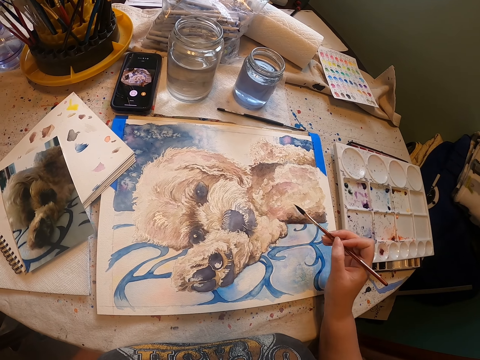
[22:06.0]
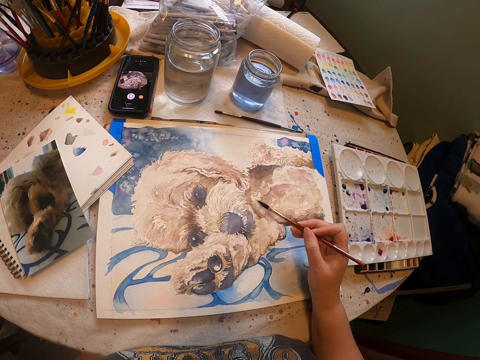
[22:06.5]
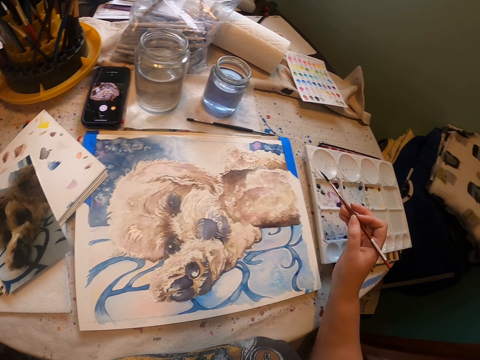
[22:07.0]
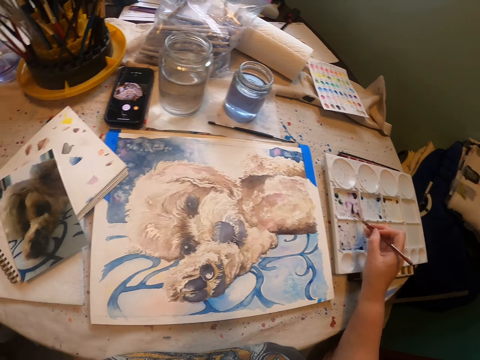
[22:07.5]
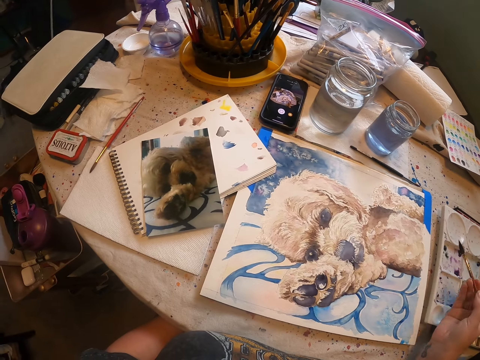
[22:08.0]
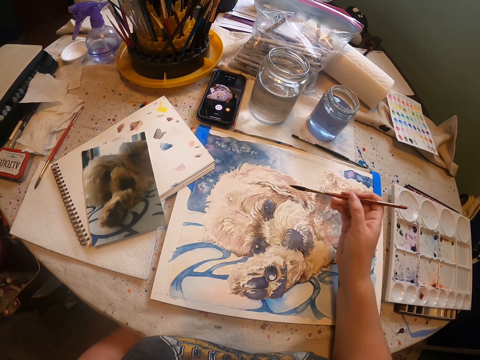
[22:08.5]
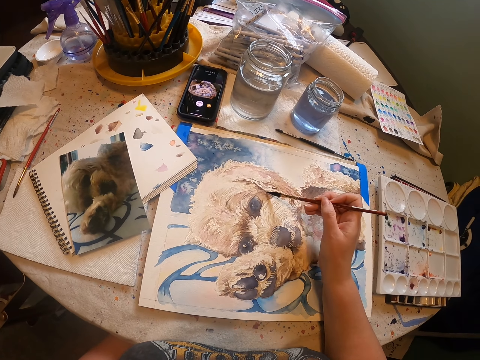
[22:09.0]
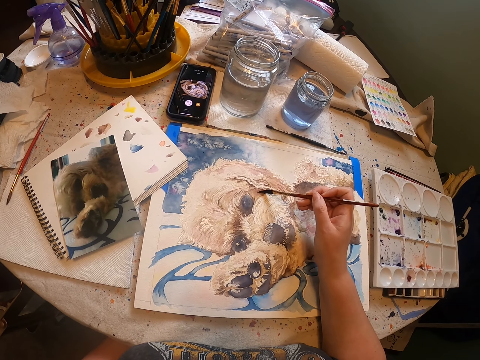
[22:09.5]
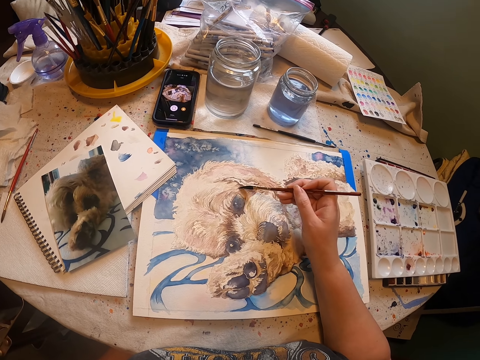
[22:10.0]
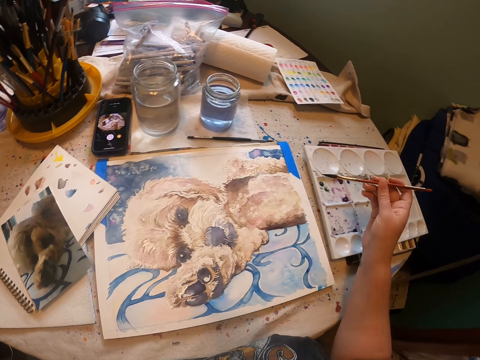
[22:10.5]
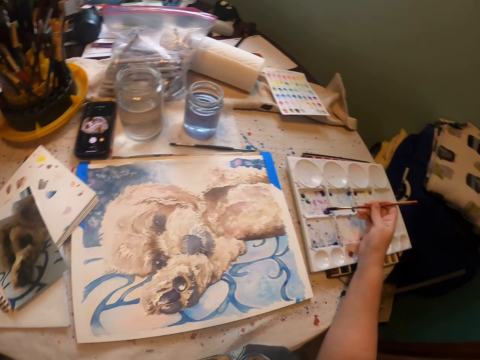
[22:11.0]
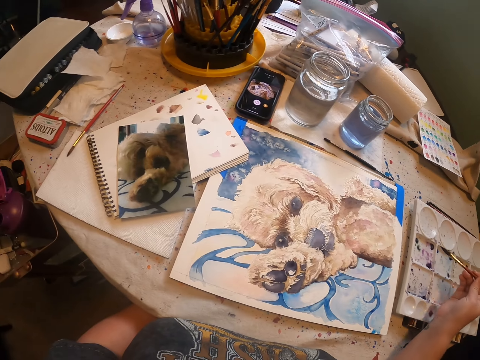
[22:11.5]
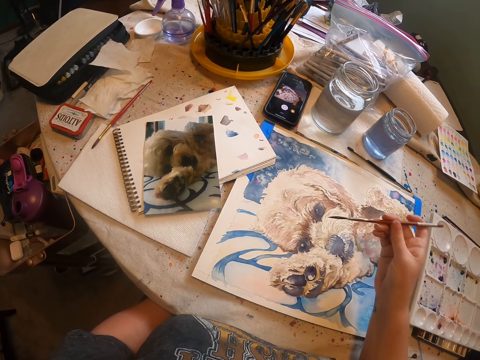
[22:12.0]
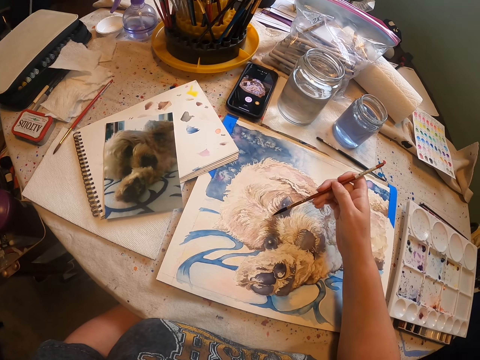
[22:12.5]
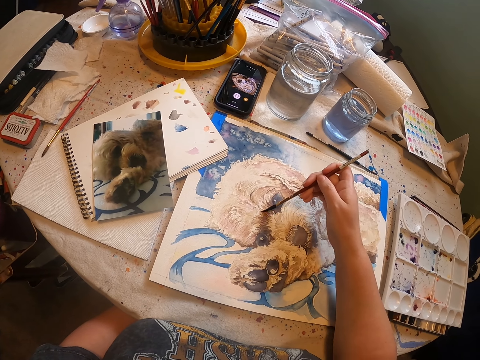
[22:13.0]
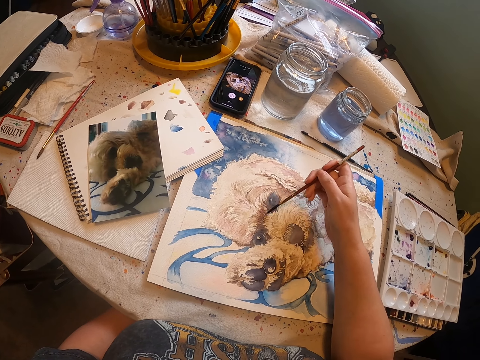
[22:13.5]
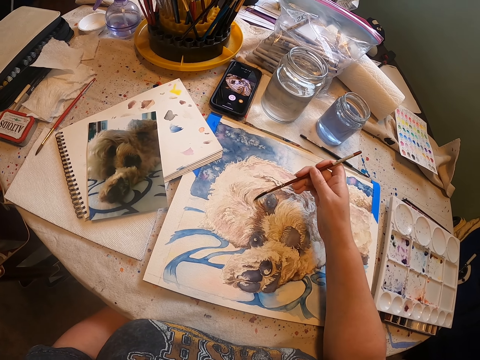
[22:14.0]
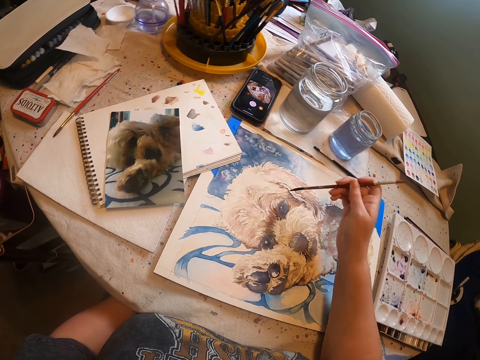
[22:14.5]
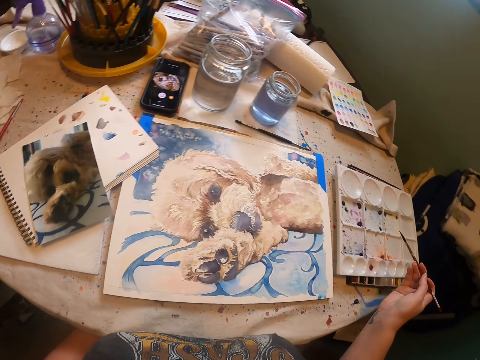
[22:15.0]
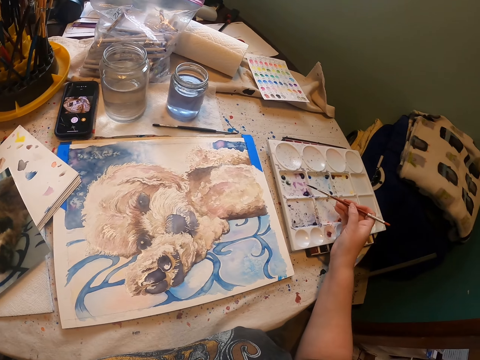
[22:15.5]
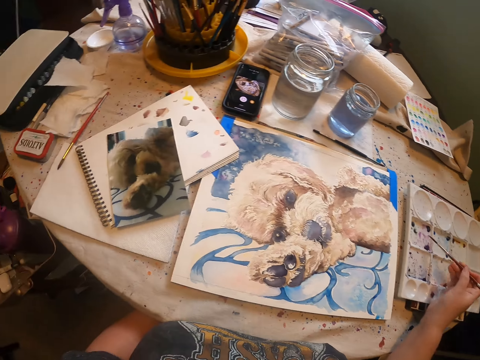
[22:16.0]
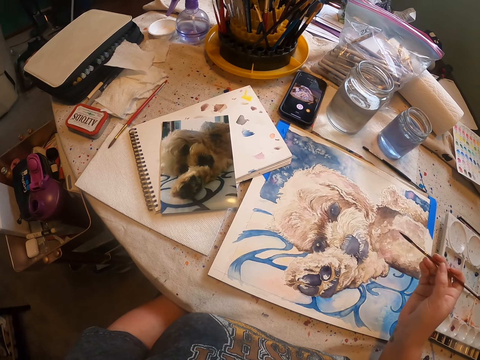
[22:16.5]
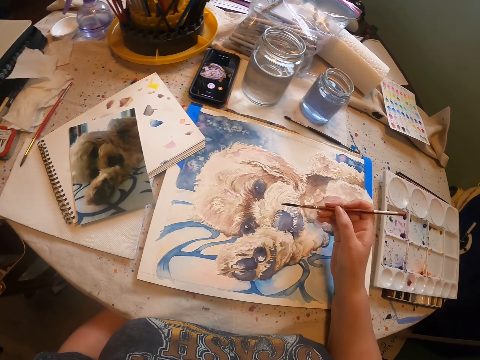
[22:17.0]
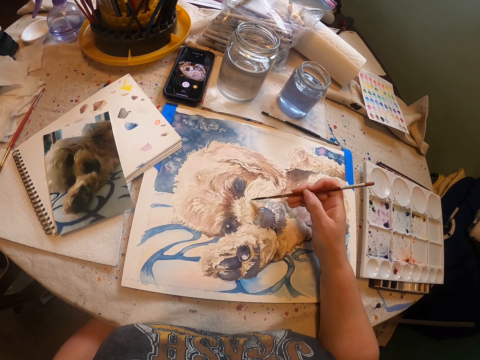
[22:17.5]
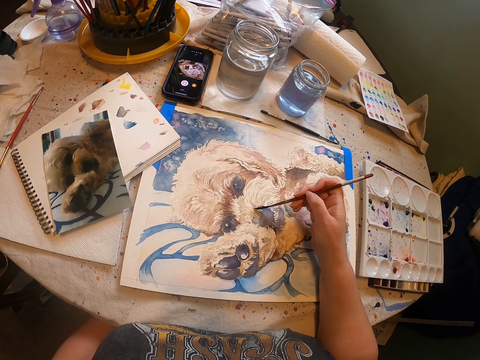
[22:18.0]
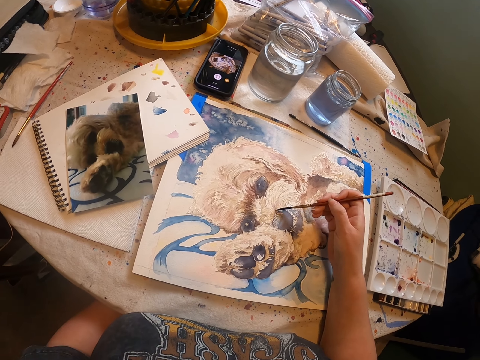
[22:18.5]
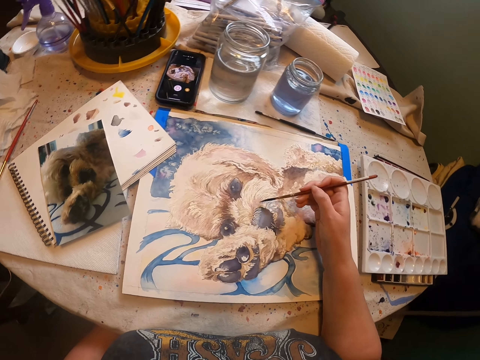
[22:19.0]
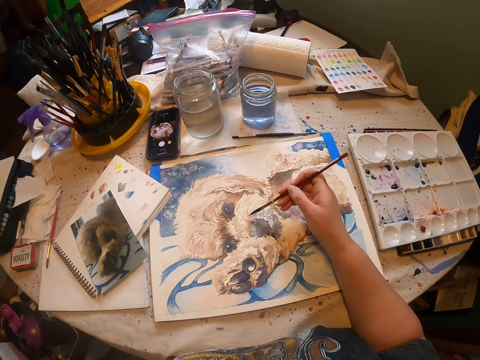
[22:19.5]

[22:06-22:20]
The camera wearer rubs an art pen on a book. They remove paint from the paint tray. They paint an artwork with the art pen. They remove paint from the paint tray. They rub the art pen on the book. They paint the artwork with the art pen. They remove paint from the paint tray. They rub the art pen on the book. They paint the artwork with the art pen.

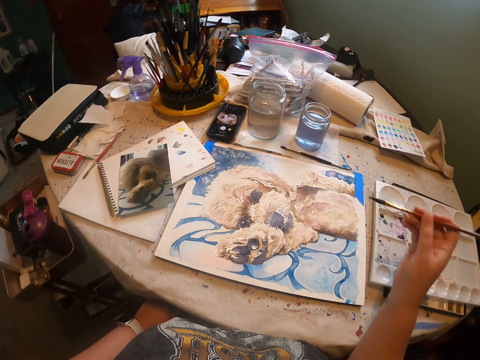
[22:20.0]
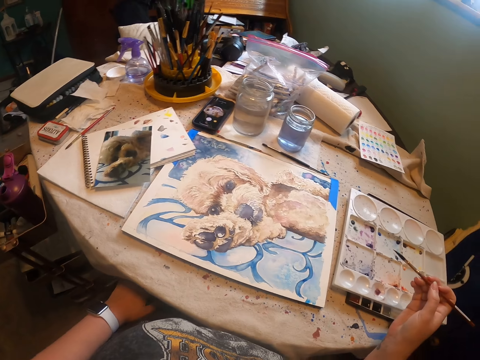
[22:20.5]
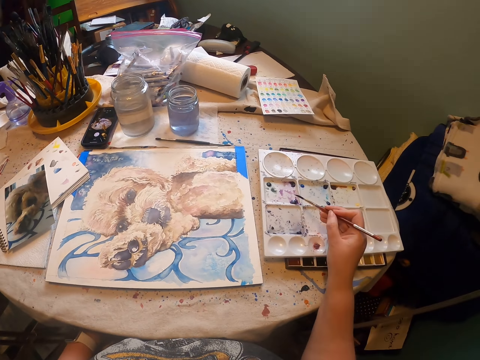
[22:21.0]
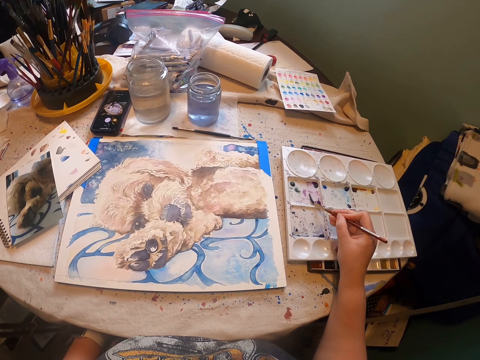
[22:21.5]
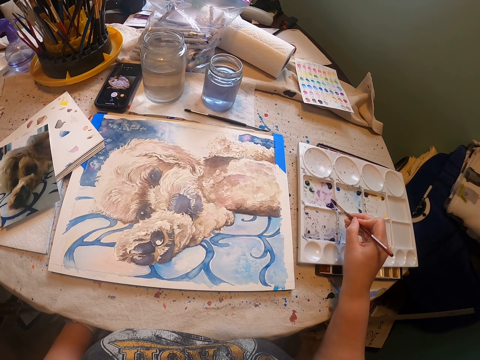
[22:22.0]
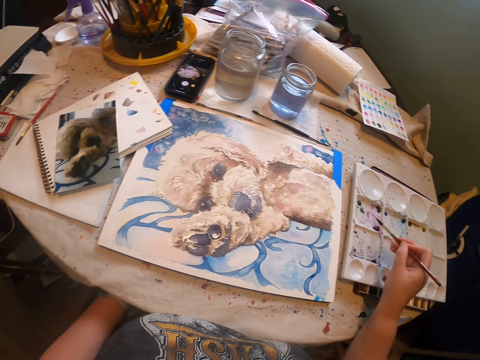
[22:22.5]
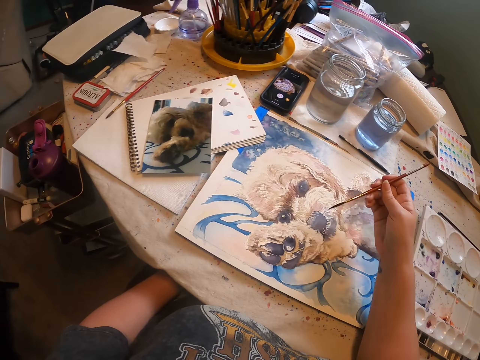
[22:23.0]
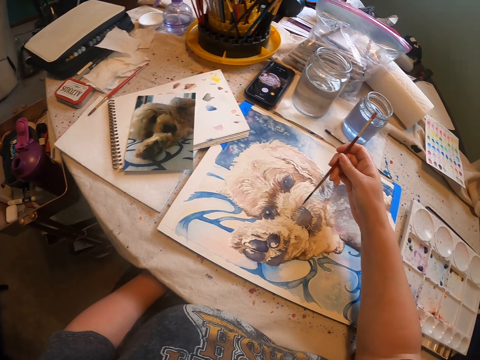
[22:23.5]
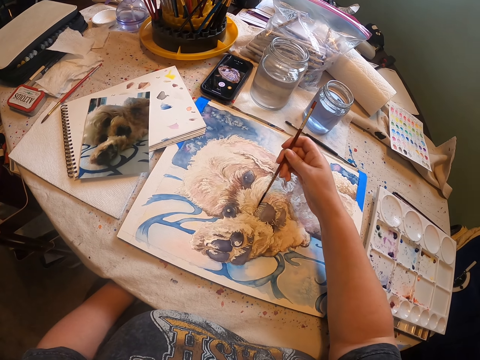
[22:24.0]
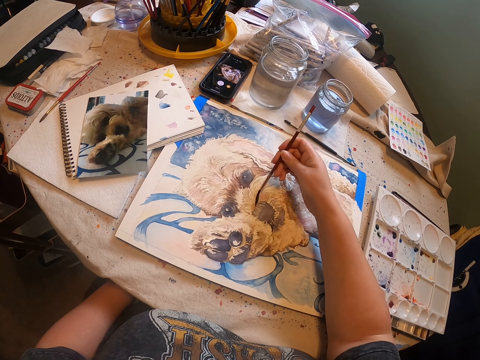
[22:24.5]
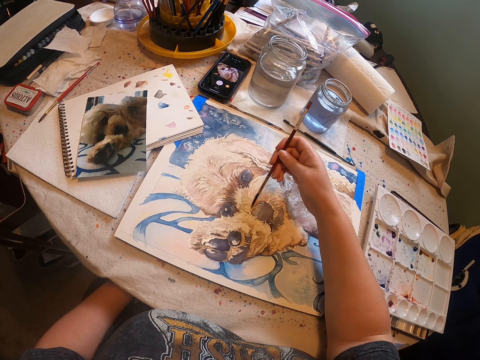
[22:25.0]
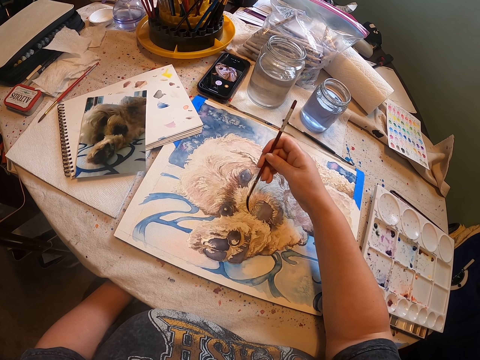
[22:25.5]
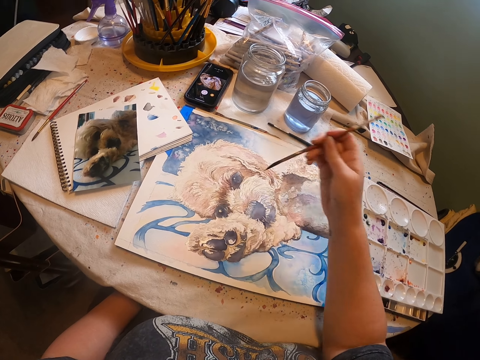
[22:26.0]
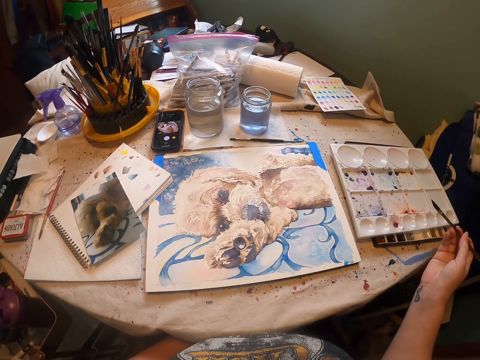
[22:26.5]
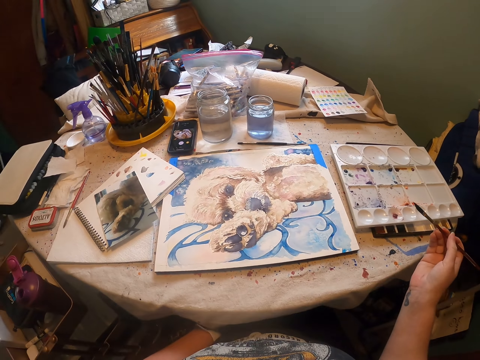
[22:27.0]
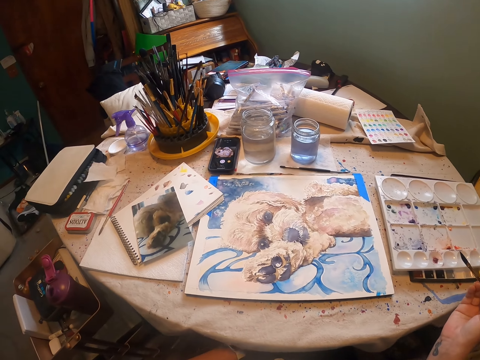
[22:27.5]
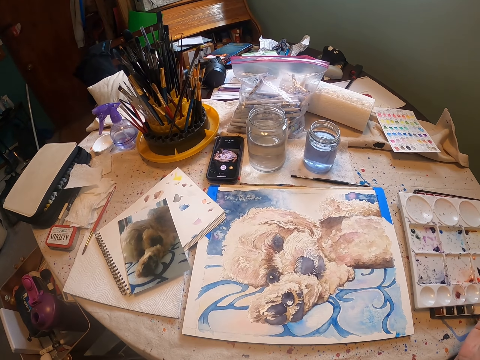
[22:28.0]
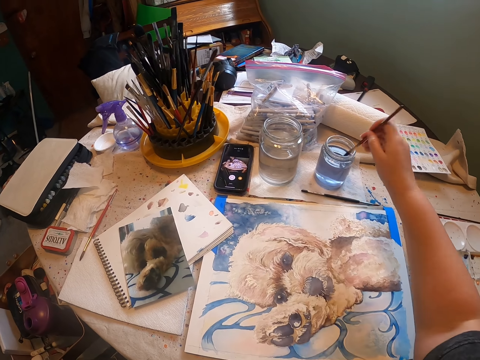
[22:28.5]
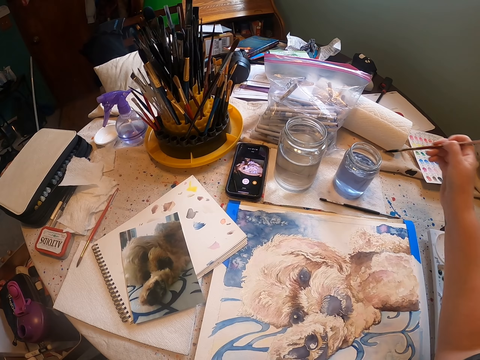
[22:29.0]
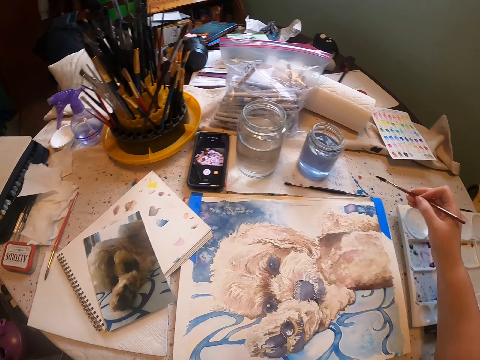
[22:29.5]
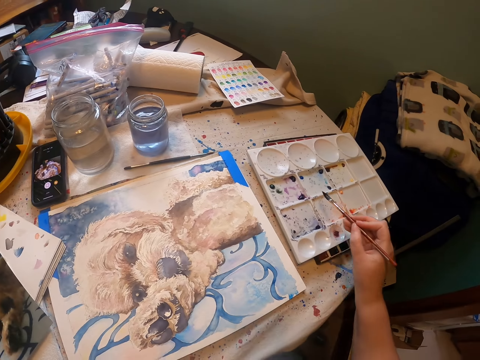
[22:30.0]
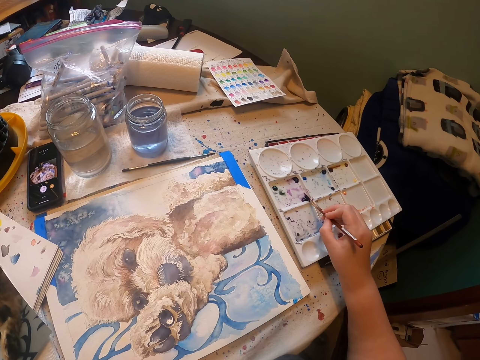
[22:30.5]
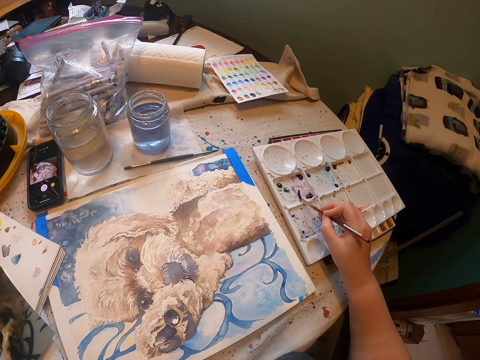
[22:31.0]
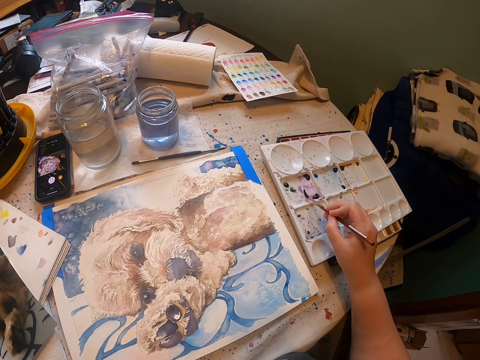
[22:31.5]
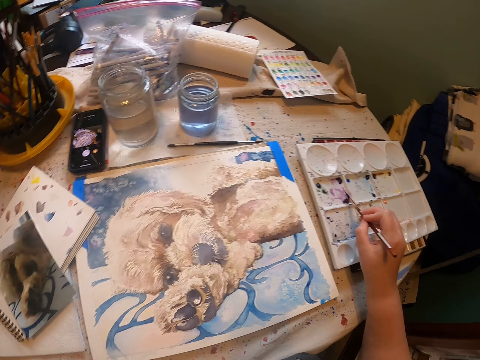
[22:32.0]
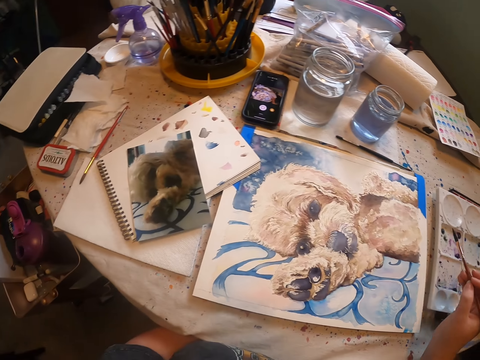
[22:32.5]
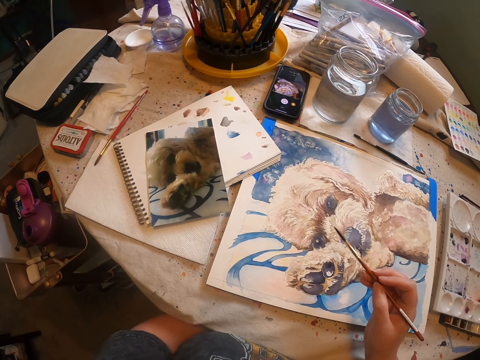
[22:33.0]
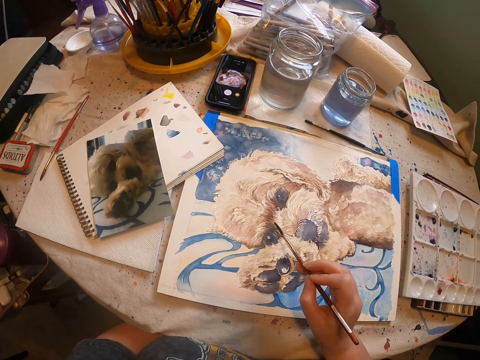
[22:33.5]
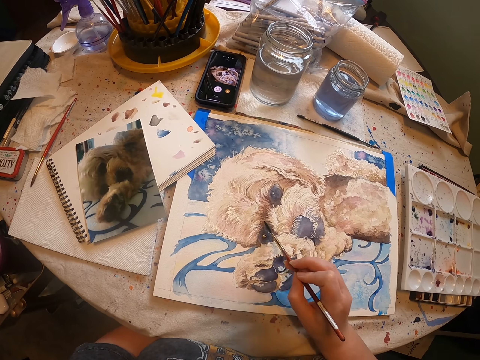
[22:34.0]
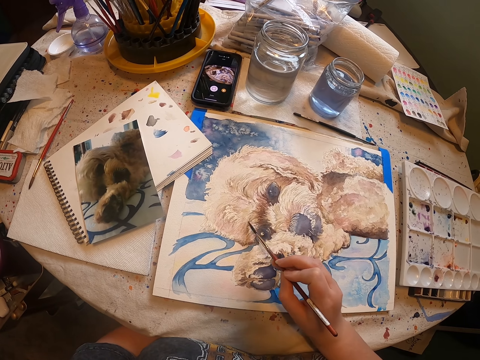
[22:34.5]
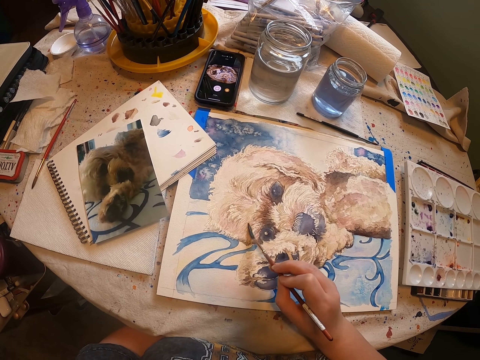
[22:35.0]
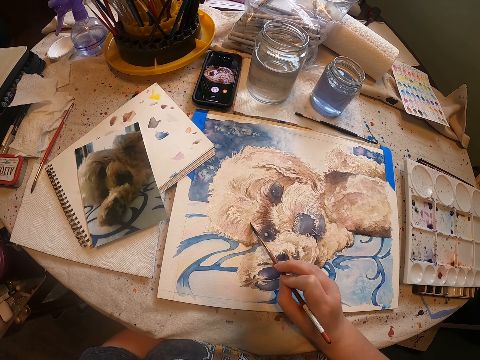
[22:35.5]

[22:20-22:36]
The camera wearer rubs an art pen on a book. They remove paint from the paint tray. They paint an artwork with the art pen. They dip the art pen in water. They wipe the art pen on a paper on the table. They rub the art pen on the book. They remove paint from the paint tray. They paint the artwork with the art pen.
